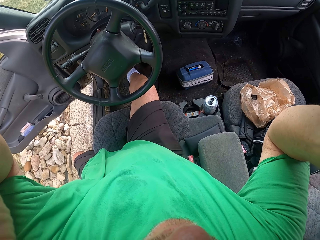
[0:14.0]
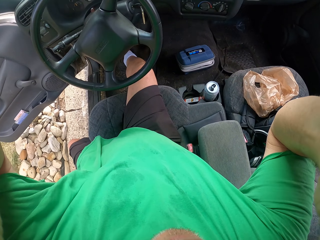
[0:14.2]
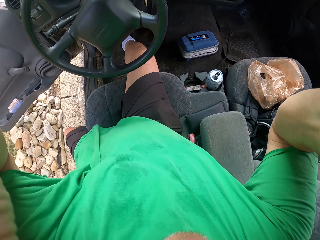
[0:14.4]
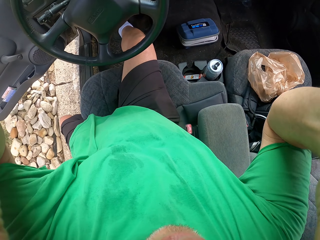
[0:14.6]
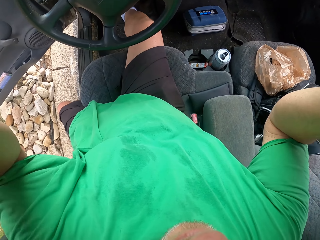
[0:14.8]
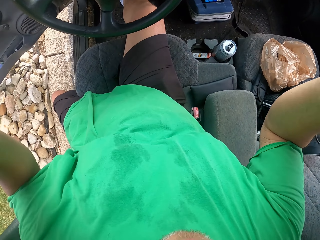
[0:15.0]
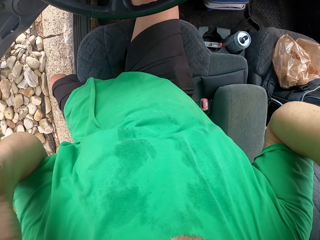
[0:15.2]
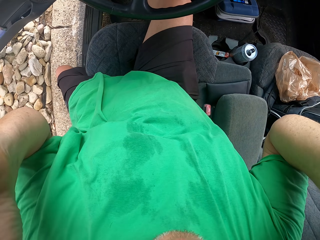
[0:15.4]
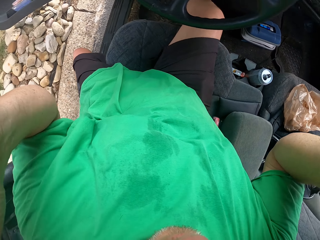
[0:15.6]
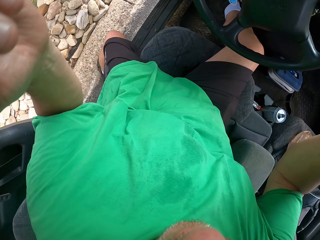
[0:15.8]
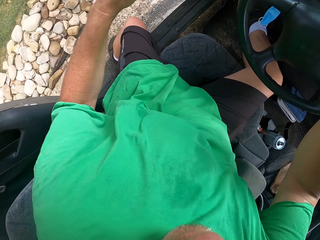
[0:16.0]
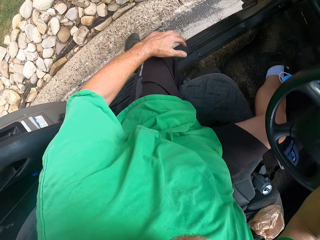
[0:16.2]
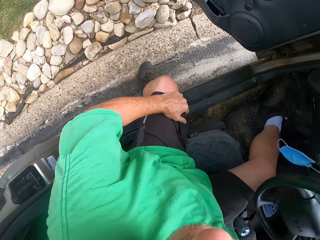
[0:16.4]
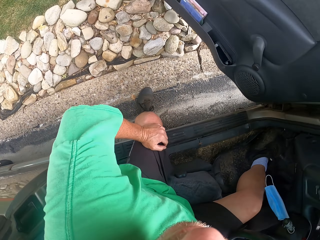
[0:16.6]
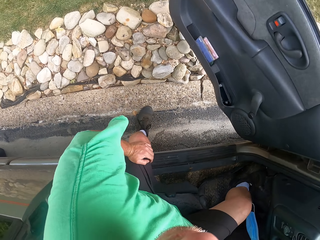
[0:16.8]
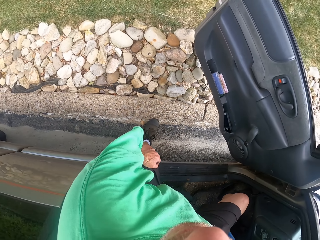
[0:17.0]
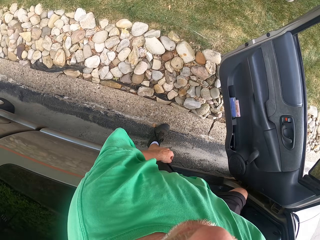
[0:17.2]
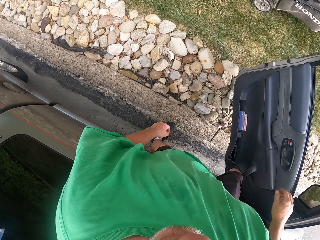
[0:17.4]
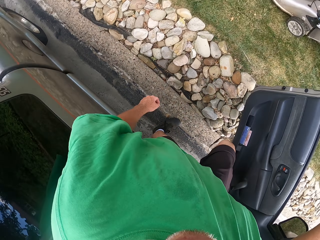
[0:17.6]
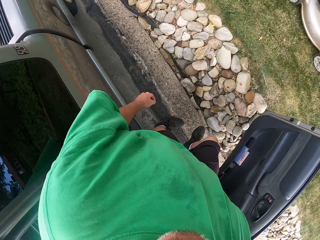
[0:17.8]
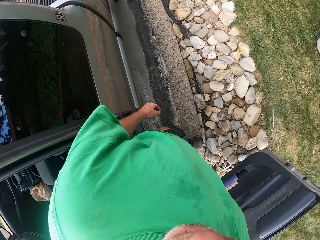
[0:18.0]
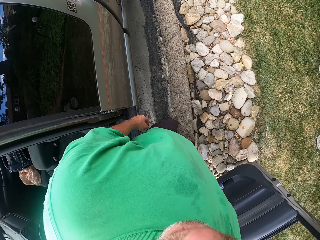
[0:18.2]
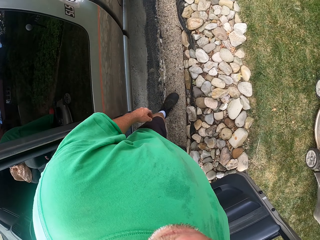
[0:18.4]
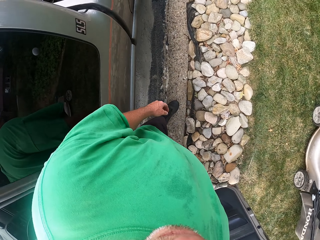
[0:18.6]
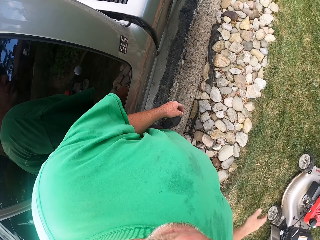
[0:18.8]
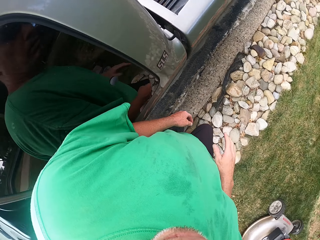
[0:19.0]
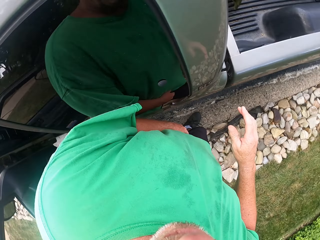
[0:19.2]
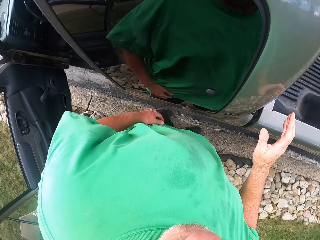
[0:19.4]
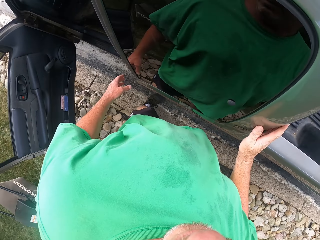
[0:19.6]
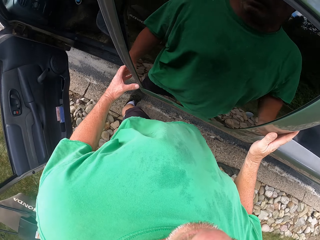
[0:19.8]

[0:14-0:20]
The camera wearer looks around. They alight from the vehicle.

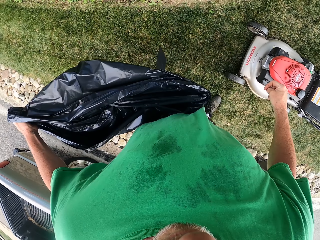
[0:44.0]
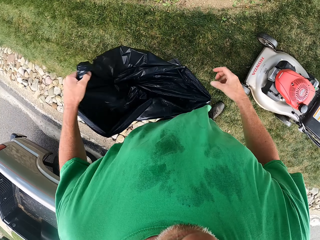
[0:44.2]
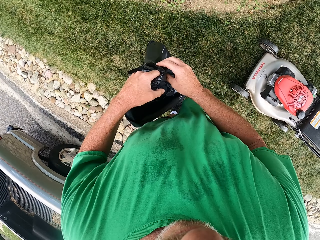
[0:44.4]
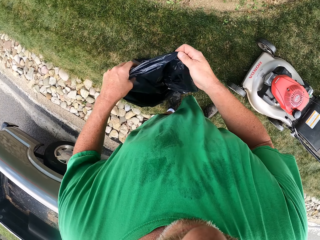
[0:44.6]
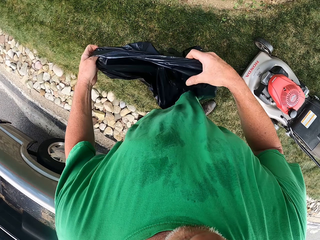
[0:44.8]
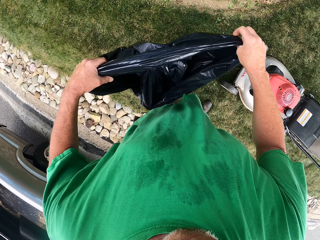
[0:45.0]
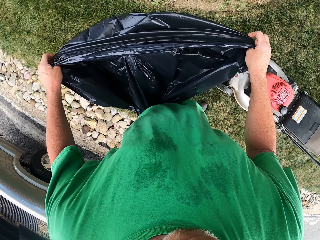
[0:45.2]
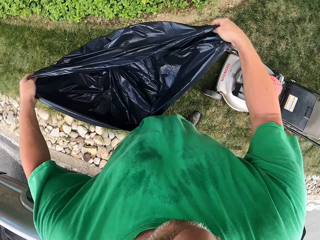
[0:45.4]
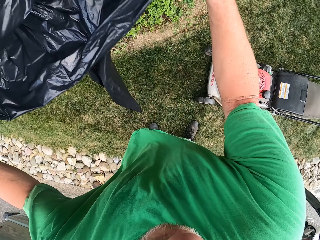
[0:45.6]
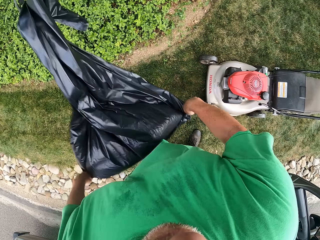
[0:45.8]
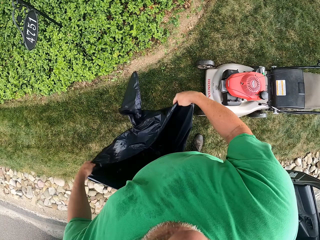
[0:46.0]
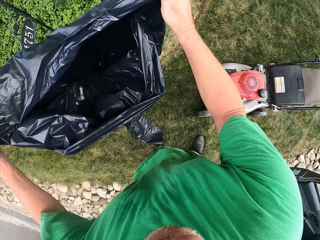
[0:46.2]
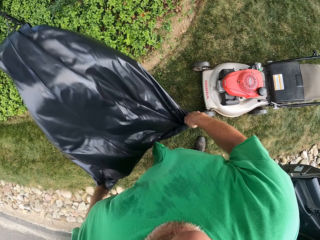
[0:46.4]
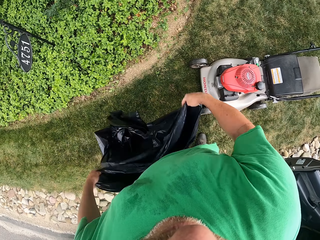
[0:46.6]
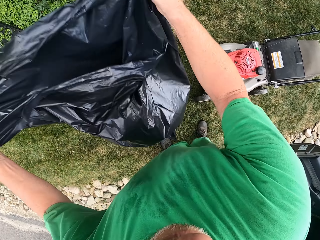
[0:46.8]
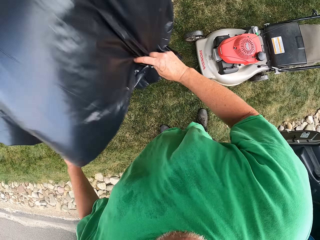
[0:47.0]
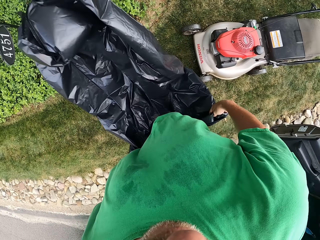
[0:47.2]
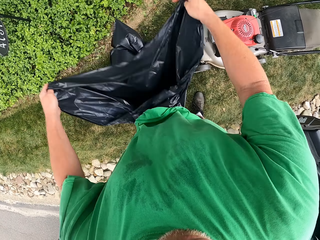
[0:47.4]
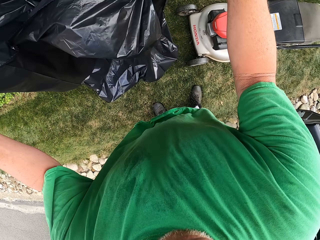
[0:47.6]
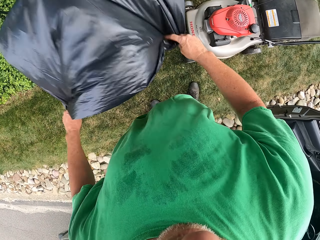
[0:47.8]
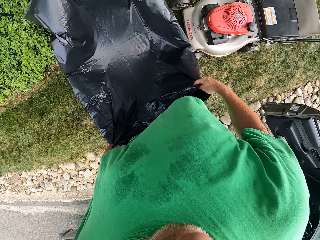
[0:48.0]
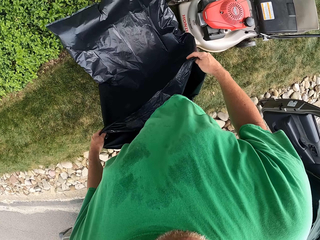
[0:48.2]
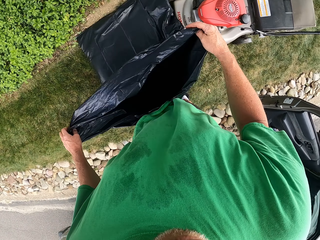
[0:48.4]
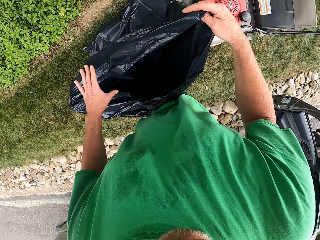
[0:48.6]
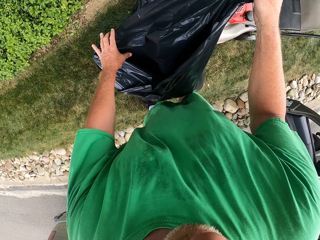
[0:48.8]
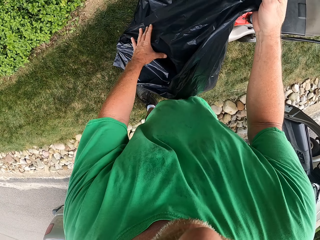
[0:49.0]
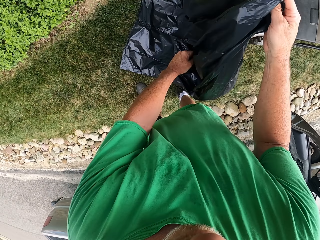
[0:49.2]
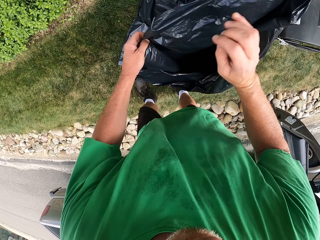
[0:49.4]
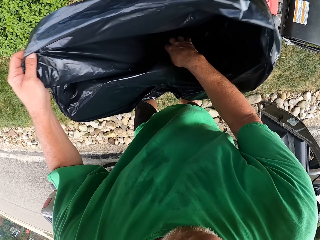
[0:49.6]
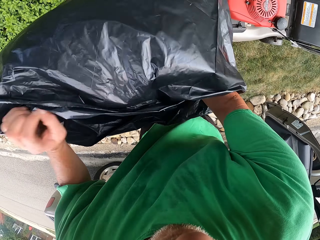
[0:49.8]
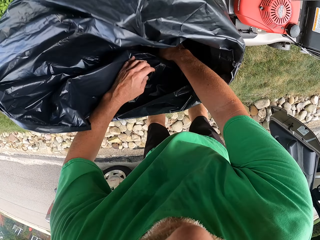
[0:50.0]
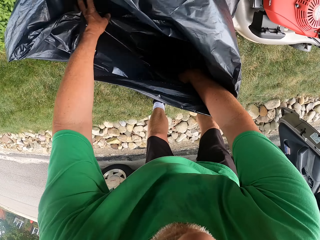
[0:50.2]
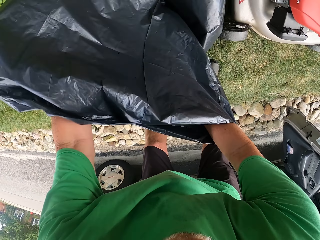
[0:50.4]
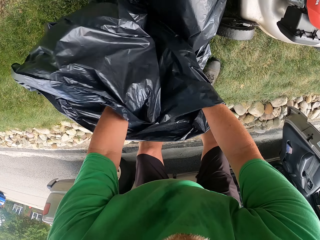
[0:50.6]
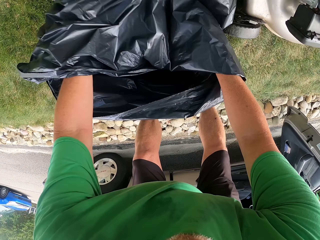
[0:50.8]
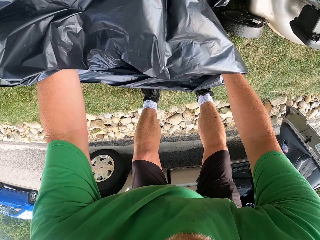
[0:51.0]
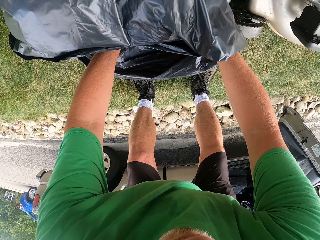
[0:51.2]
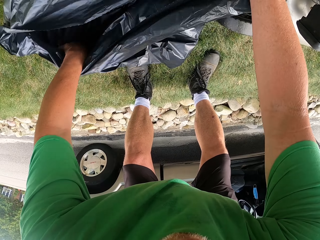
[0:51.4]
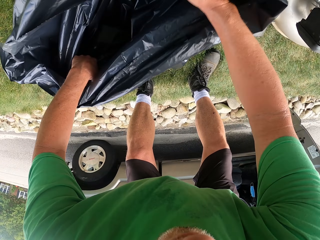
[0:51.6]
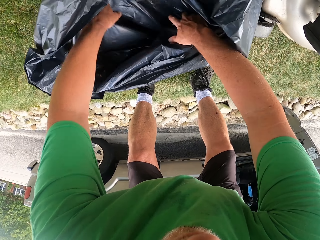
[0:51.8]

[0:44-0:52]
The camera wearer moves the nylon paper bag in his hands. He shakes the polythene.

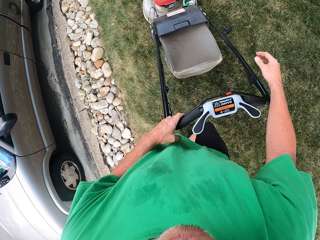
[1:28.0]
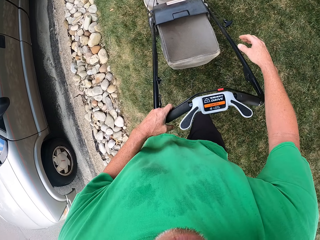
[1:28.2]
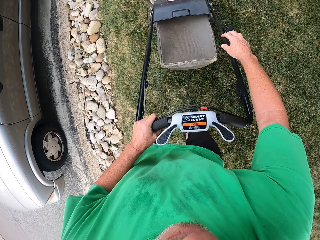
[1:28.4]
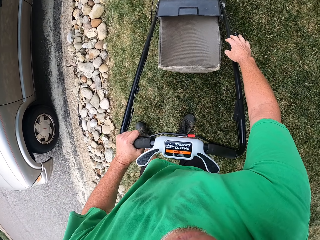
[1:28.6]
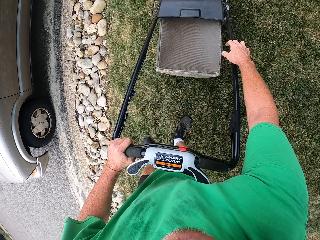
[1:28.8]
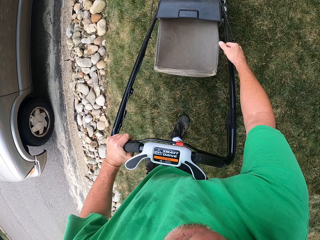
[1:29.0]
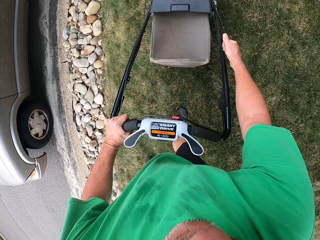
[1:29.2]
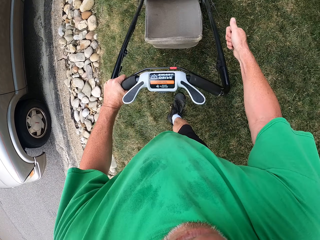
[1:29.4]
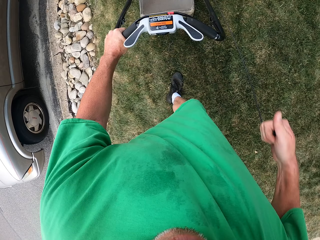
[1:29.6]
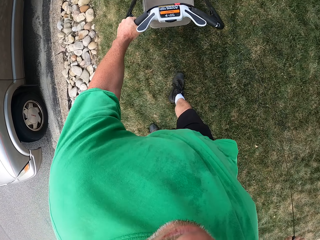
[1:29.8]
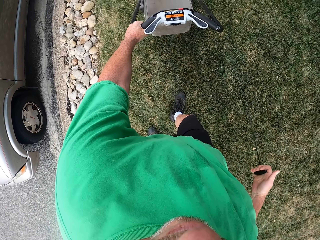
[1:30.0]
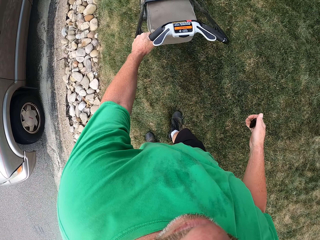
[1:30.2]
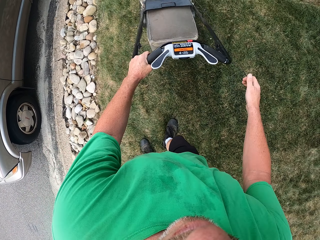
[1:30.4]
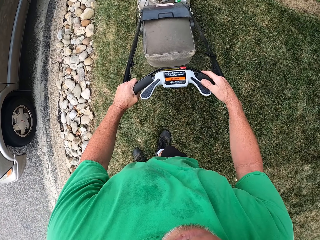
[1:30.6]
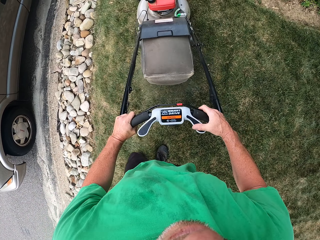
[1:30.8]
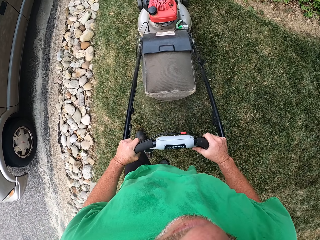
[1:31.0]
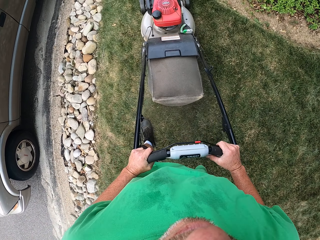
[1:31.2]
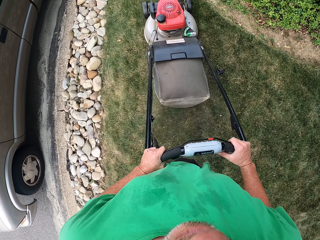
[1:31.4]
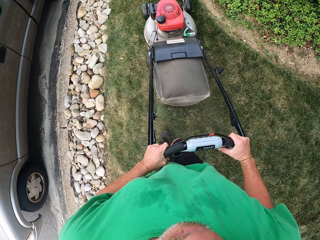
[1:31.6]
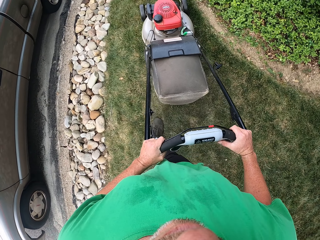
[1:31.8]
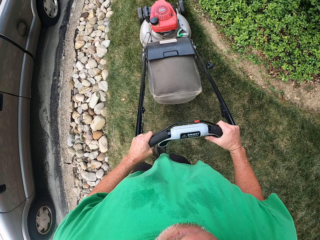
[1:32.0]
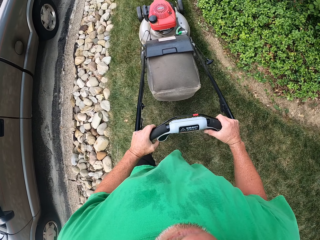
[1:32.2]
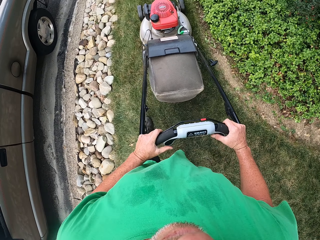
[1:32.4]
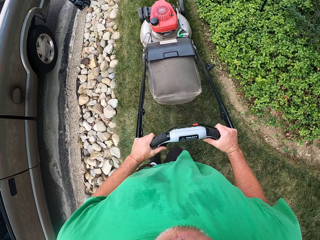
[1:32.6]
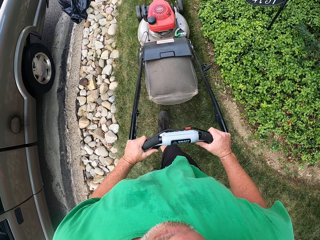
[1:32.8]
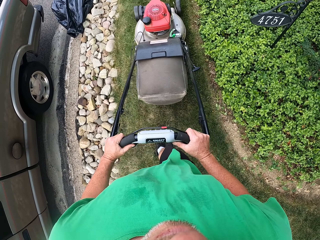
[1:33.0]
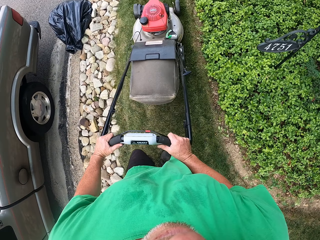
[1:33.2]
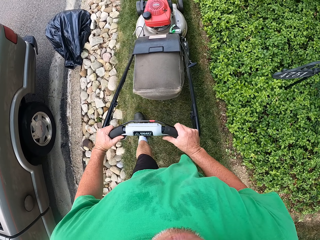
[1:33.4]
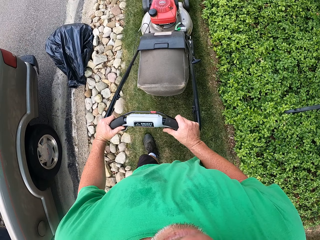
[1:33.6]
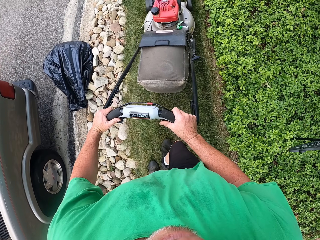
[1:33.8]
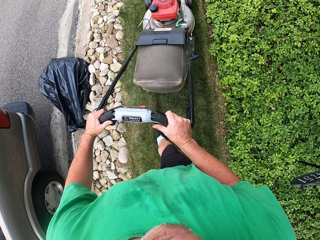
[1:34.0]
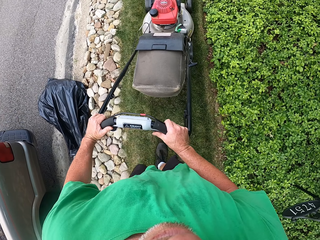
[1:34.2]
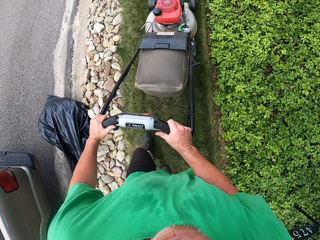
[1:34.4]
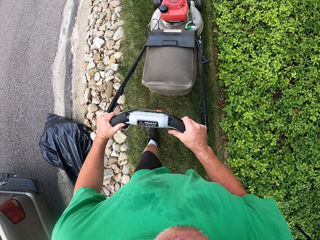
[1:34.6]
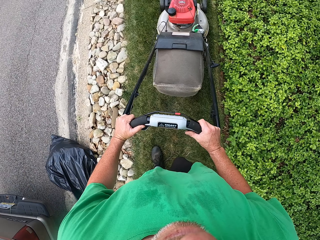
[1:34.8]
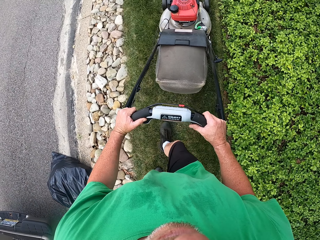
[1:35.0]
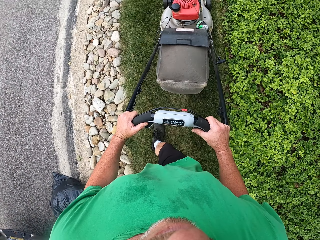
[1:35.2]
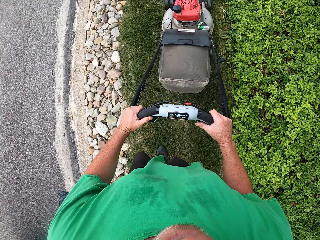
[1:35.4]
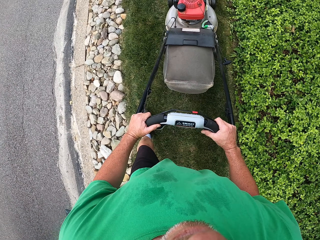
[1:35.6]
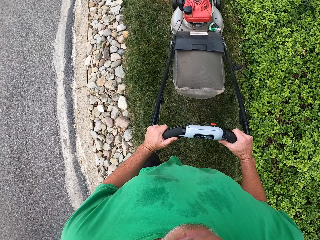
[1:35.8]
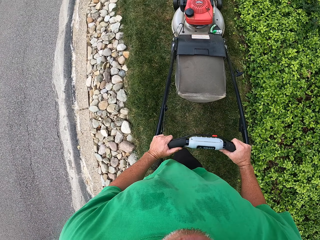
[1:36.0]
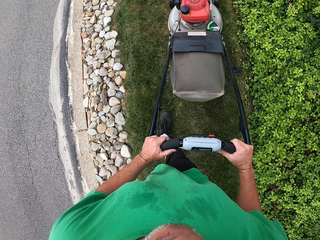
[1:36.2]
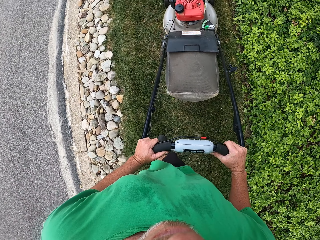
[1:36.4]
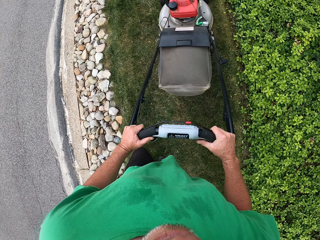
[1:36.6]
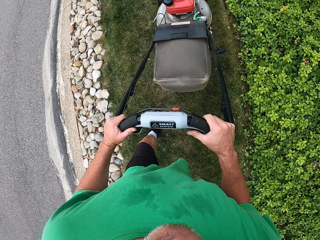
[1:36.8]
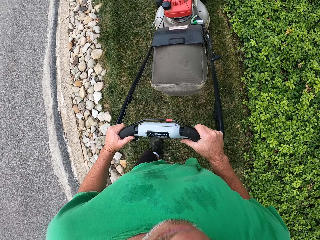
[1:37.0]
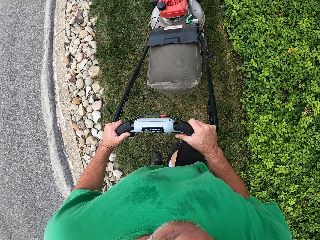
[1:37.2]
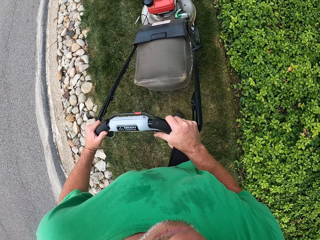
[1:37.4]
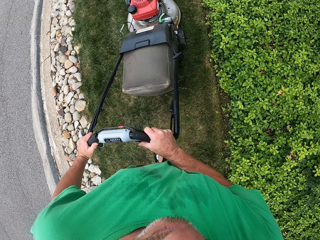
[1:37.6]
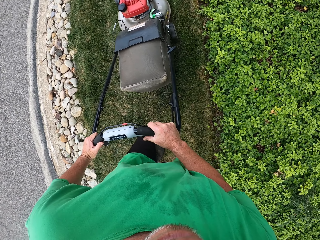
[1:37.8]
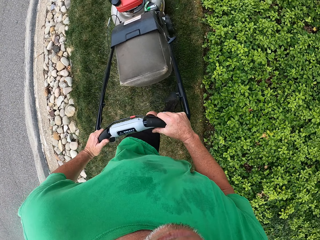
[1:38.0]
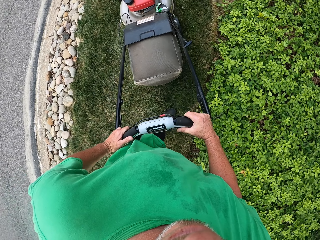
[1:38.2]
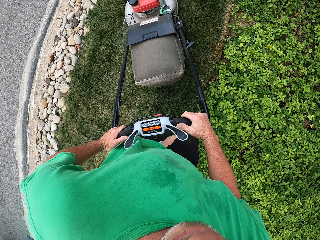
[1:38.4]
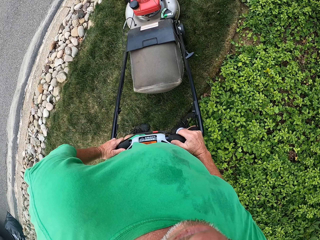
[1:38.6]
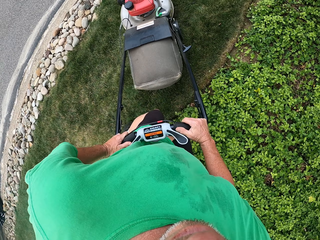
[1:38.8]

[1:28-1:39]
The camera wearer removes something from the lawn mower. They turn on the lawnmower. They cut the grasses on the ground with the lawnmower.
